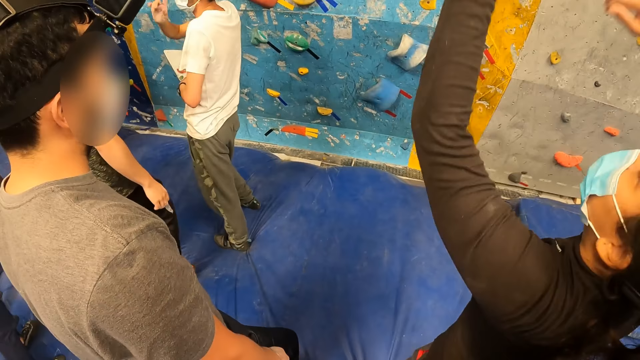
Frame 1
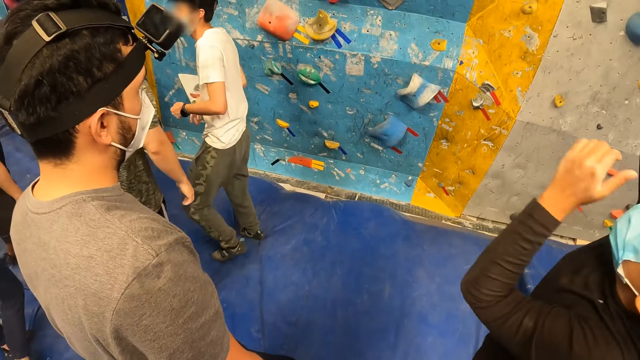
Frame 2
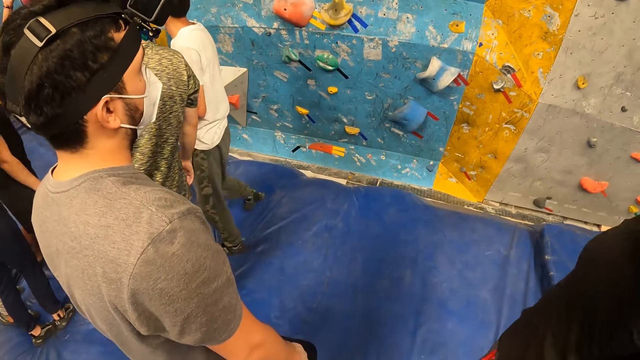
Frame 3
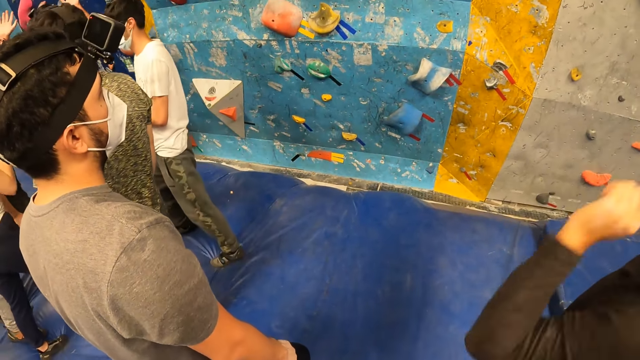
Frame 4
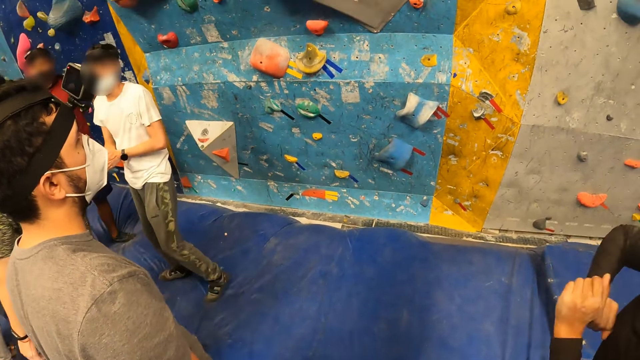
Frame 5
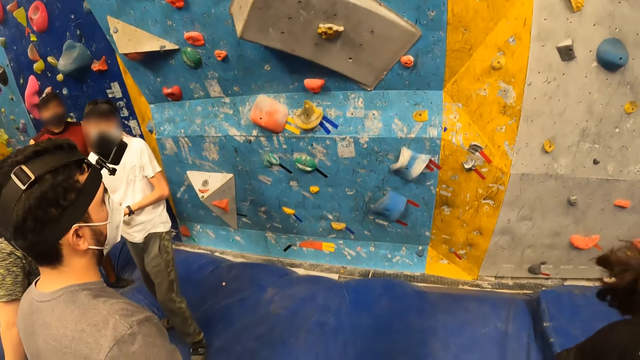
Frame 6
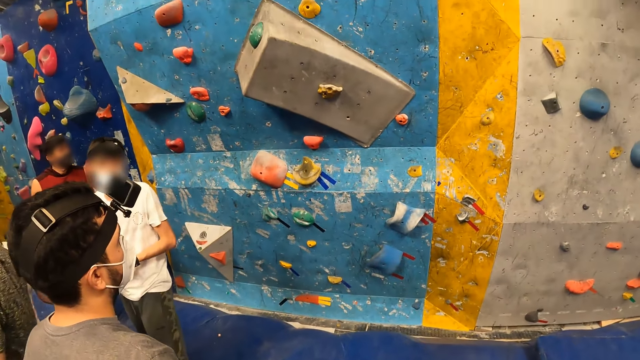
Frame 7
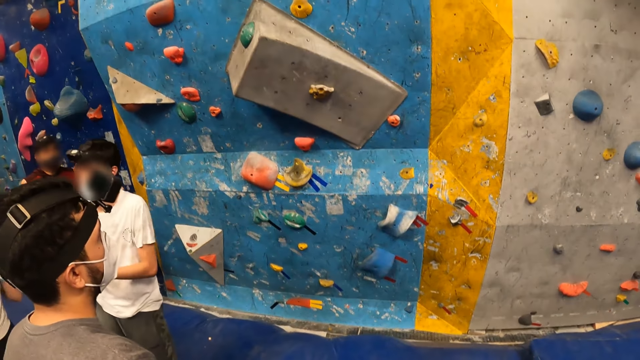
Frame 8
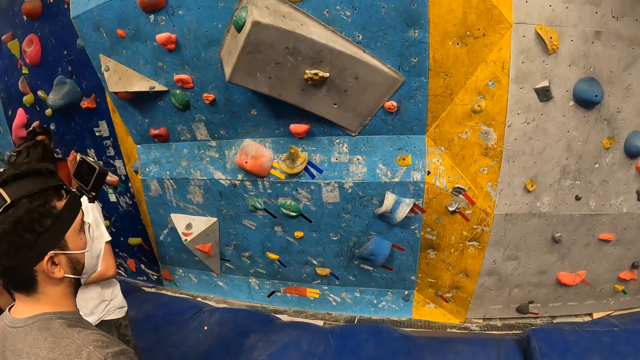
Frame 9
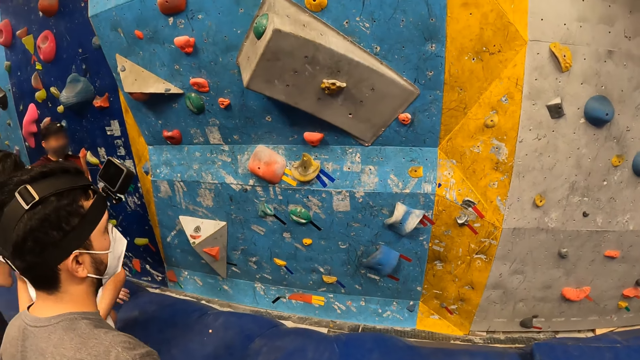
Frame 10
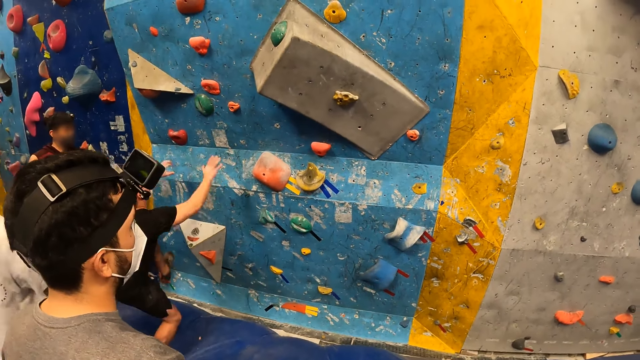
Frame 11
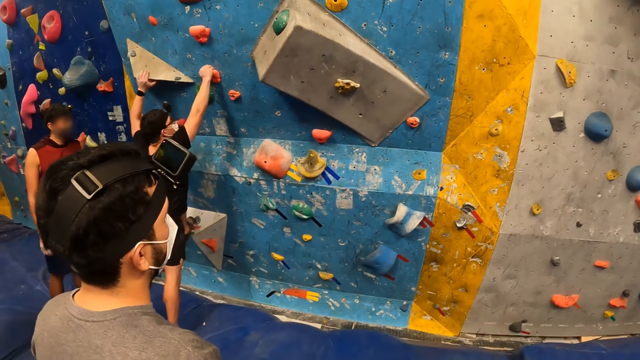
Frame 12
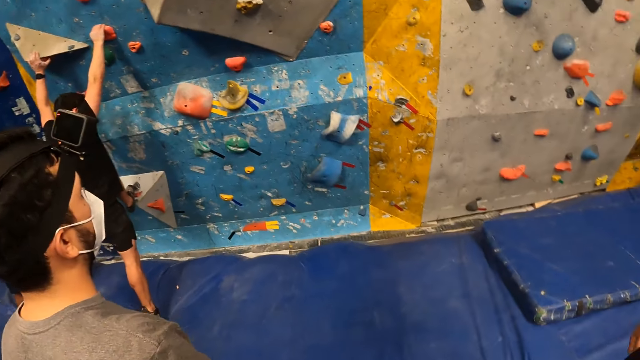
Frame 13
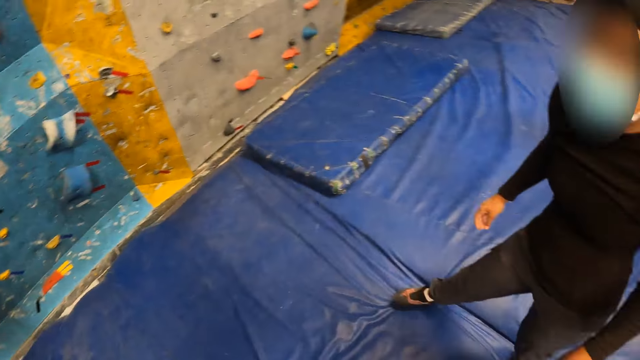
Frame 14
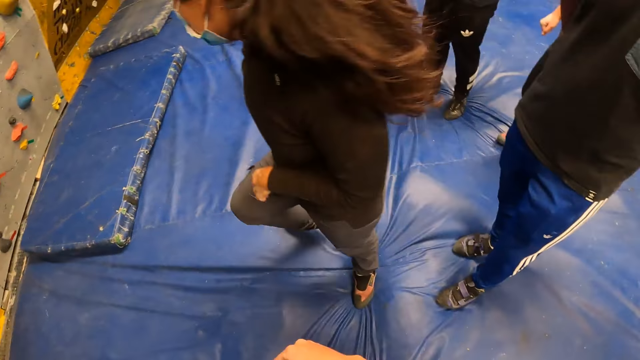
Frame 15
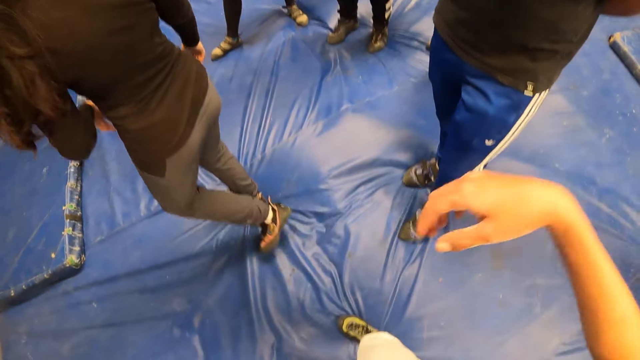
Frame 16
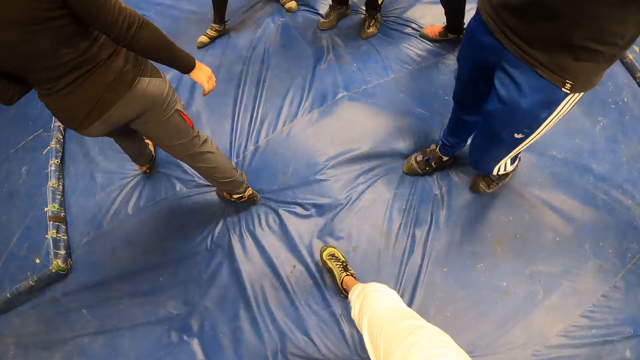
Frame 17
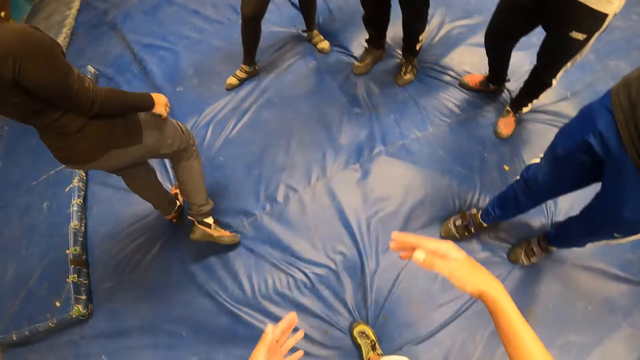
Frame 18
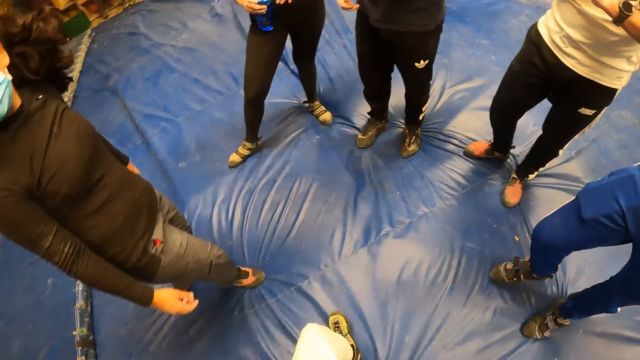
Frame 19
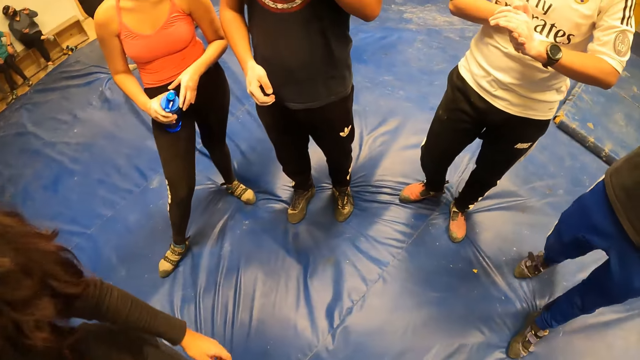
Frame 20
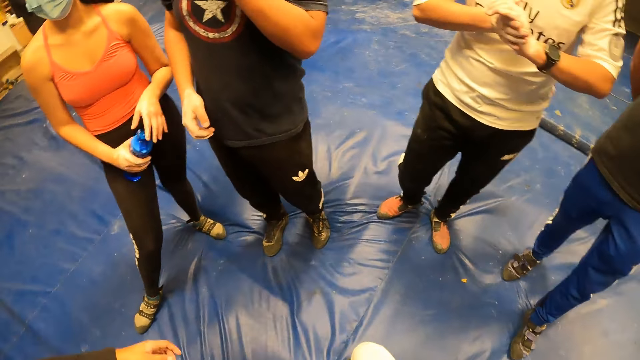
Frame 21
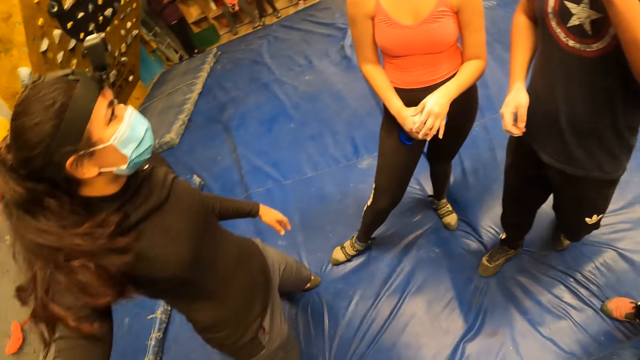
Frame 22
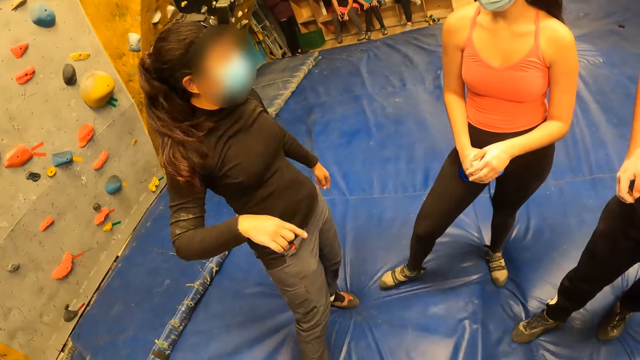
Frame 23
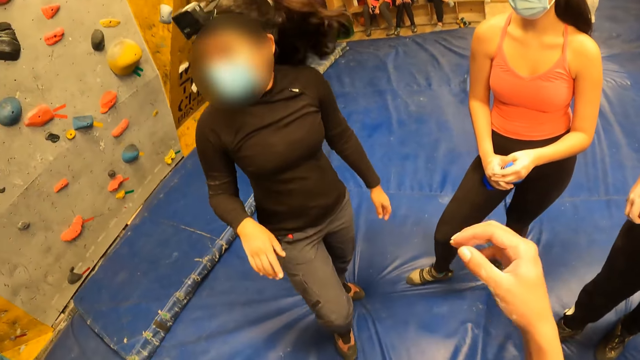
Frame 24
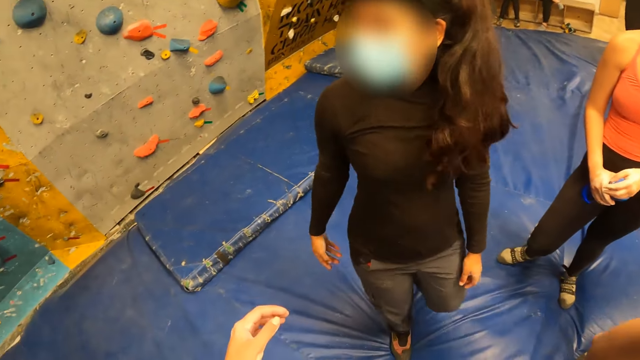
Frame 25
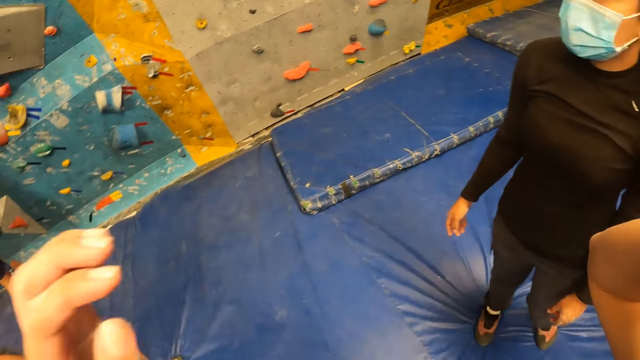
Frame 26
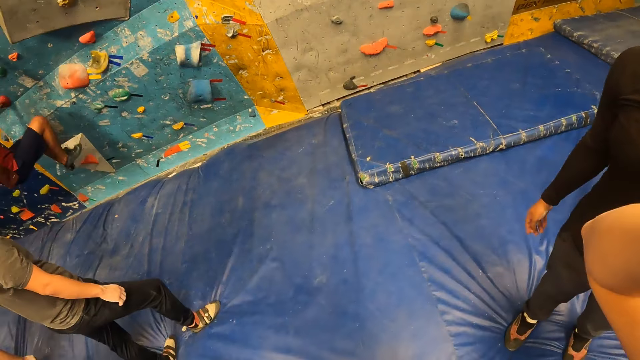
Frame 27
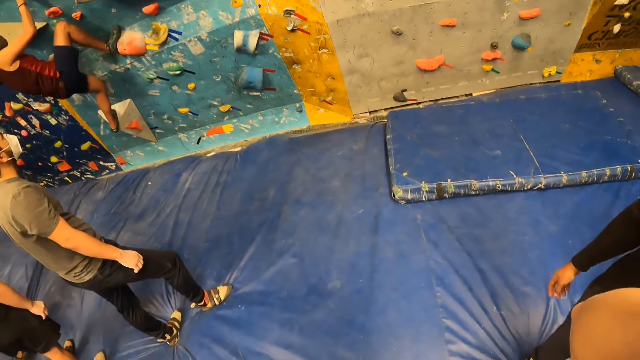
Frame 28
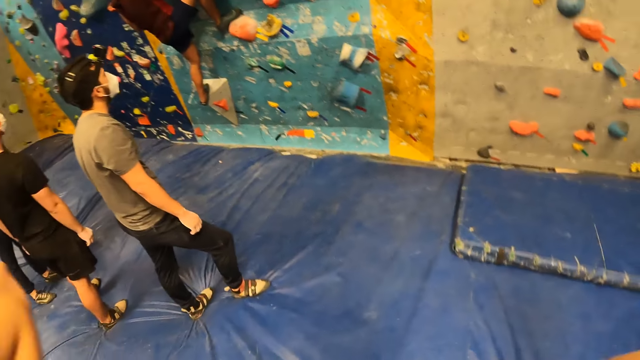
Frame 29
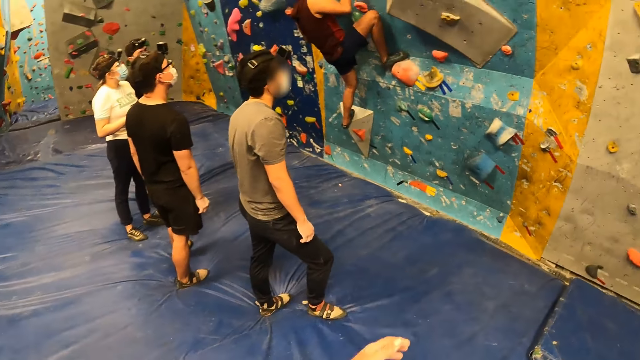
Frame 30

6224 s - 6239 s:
A woman is with a person. The camera wearer looks around. She walks around. A woman interacts with the camera wearer, another woman and something. The camera wearer holds a camera. She adjusts the camera on her head with both hands.

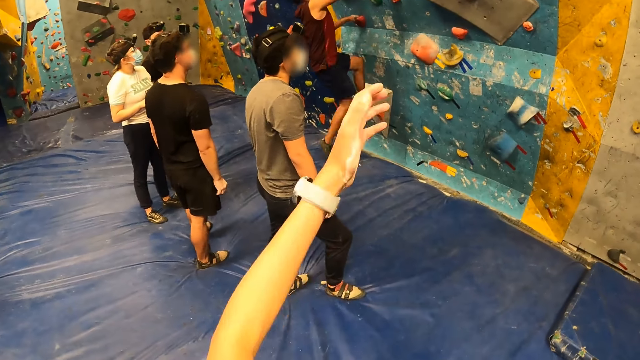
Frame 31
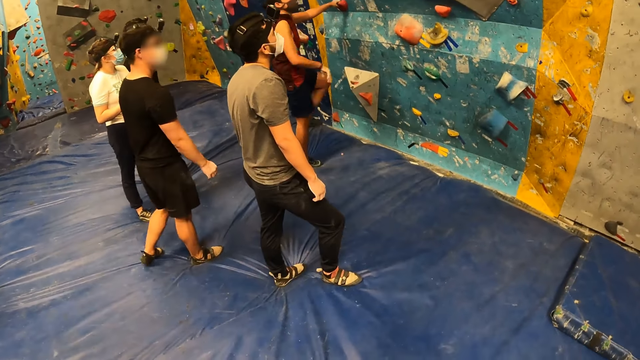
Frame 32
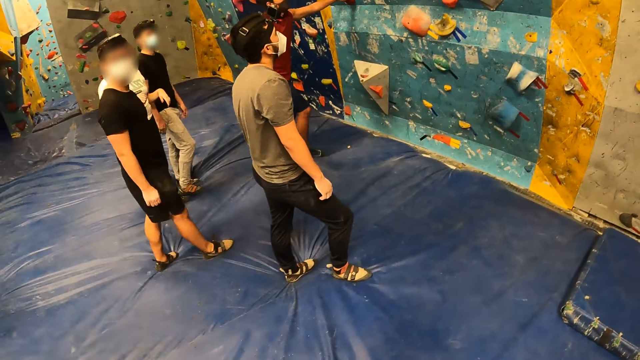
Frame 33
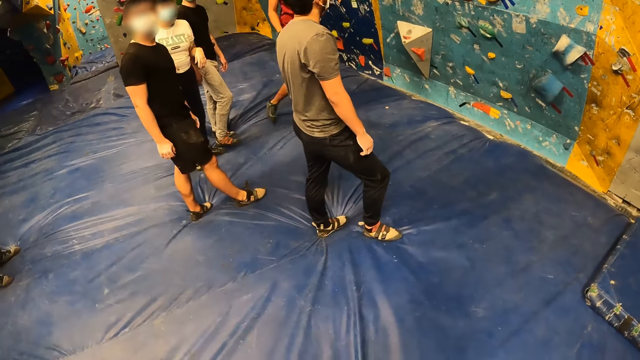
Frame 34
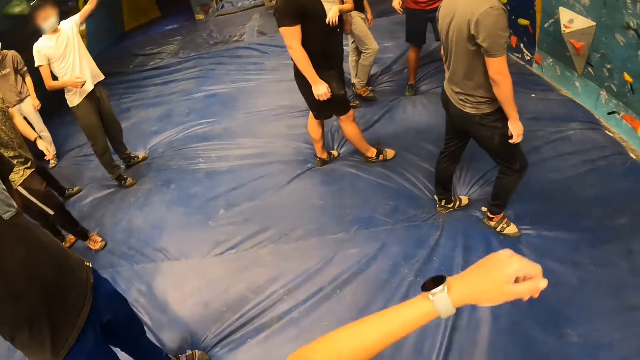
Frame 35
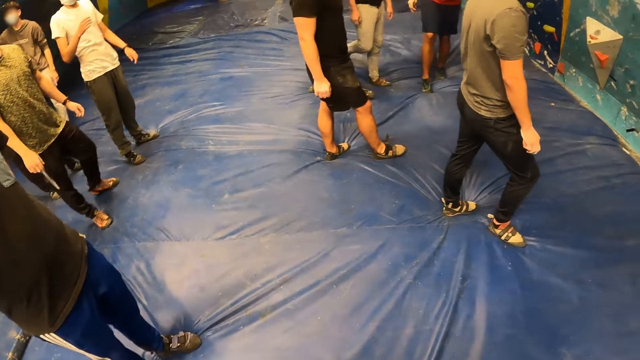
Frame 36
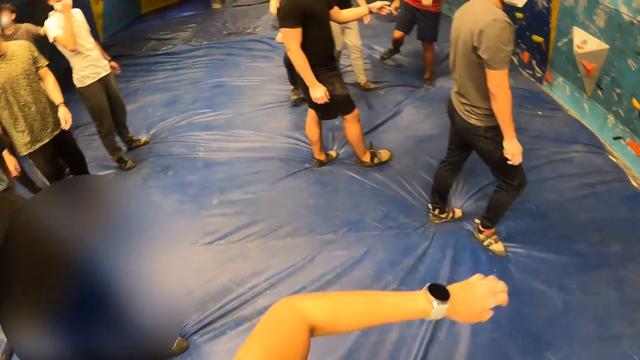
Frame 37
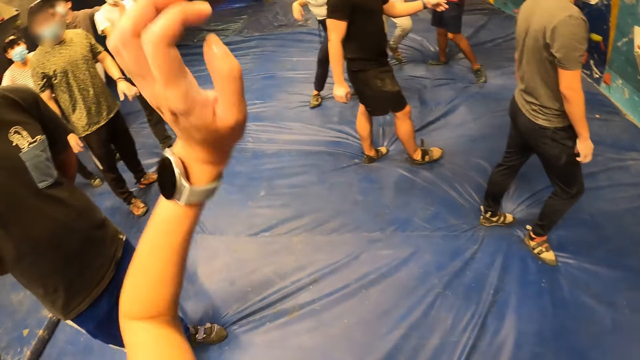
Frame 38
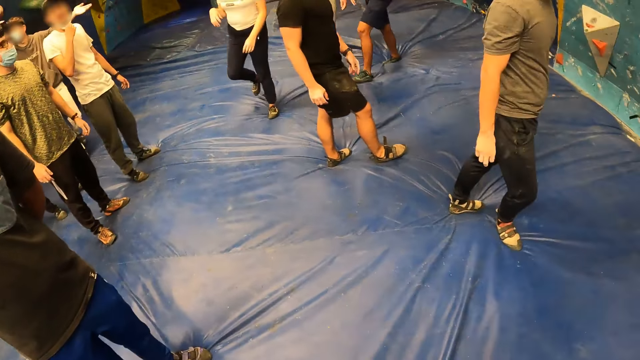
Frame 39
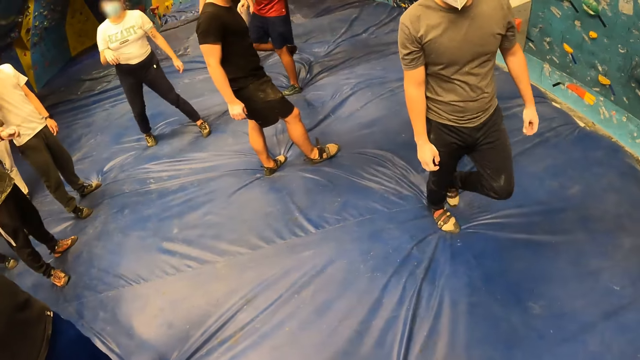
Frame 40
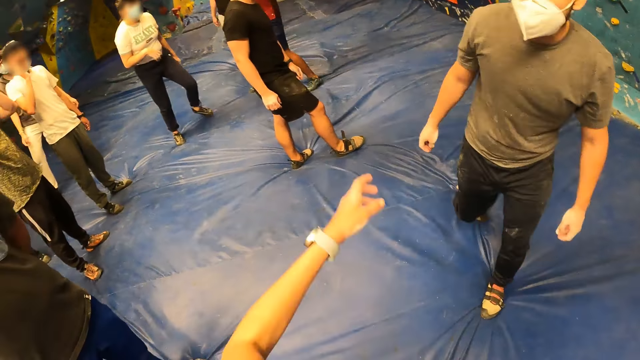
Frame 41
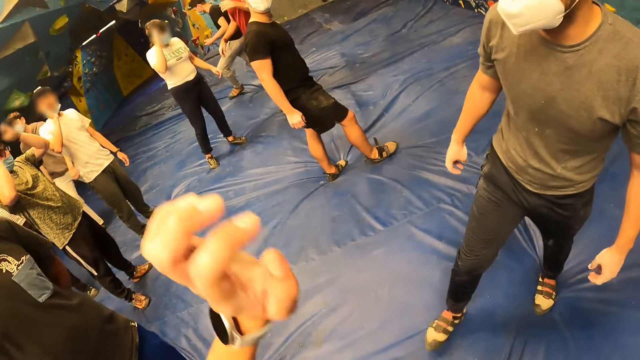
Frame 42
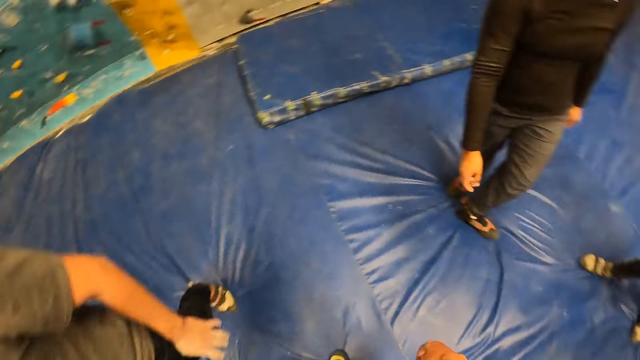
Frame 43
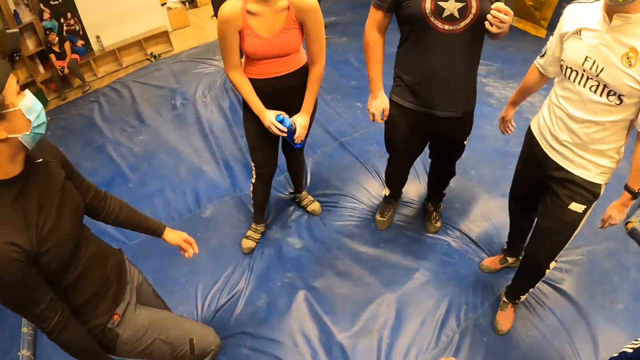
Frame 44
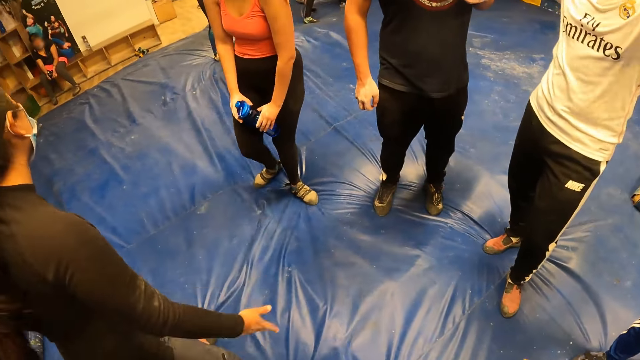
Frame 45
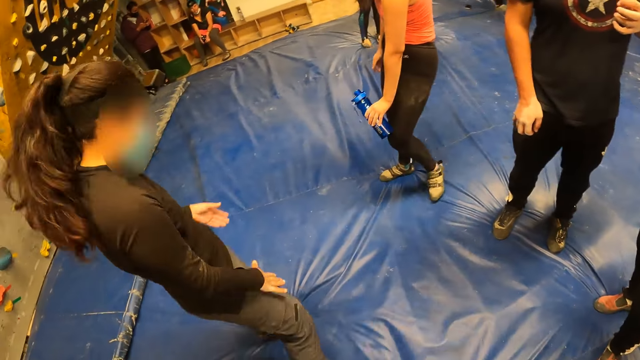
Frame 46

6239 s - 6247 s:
The camera wearer gesticulates with her left hand. She points at the wall.
